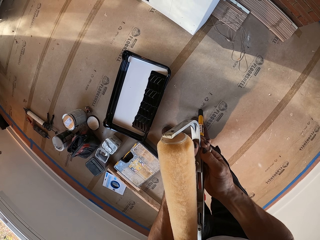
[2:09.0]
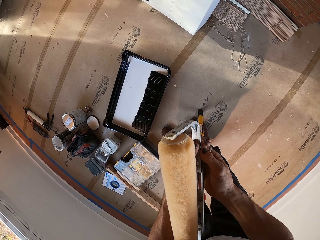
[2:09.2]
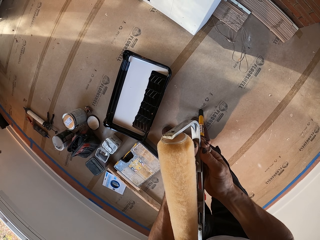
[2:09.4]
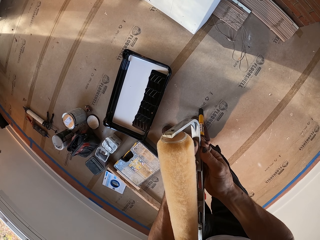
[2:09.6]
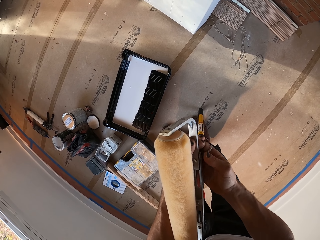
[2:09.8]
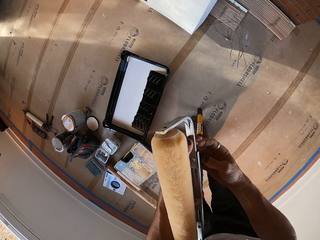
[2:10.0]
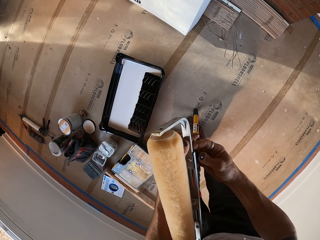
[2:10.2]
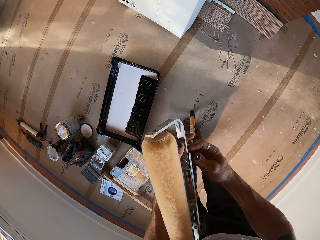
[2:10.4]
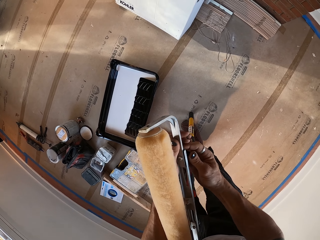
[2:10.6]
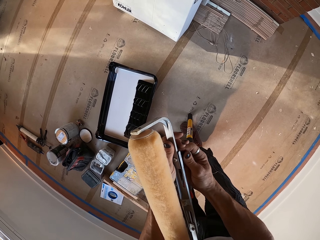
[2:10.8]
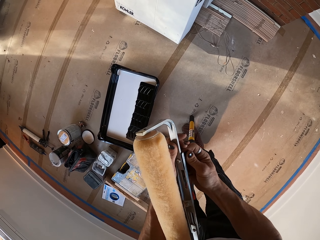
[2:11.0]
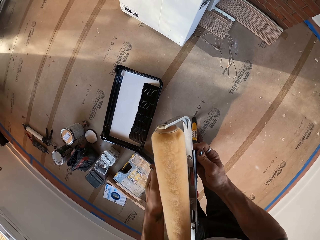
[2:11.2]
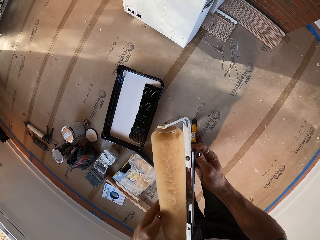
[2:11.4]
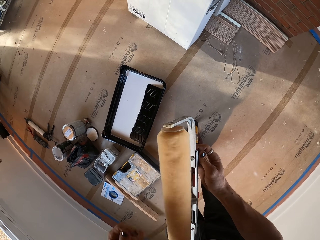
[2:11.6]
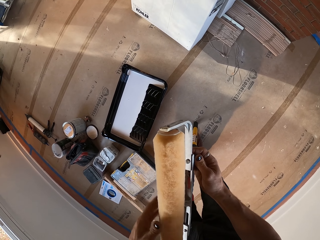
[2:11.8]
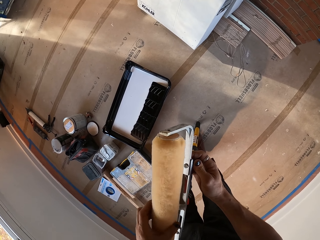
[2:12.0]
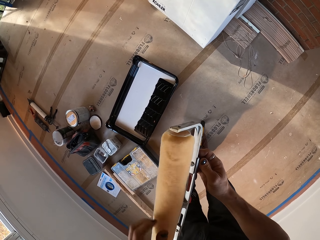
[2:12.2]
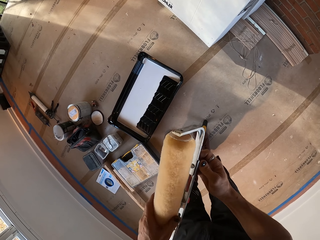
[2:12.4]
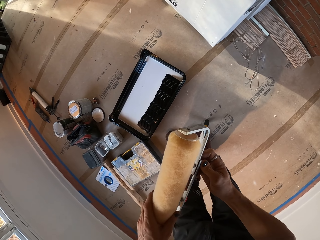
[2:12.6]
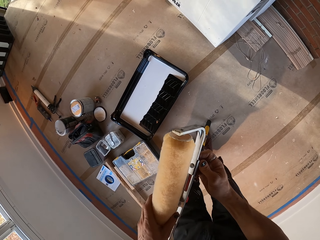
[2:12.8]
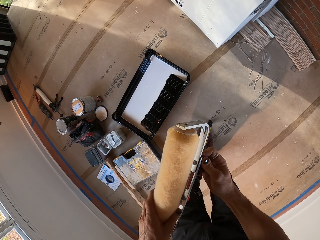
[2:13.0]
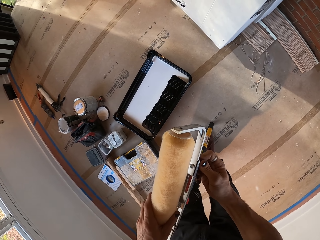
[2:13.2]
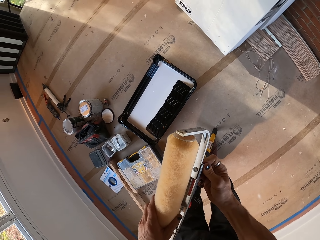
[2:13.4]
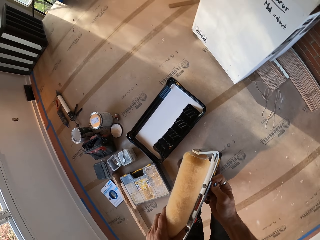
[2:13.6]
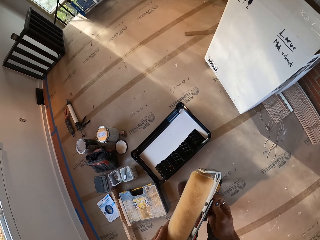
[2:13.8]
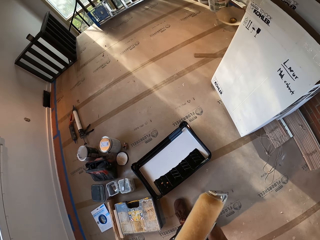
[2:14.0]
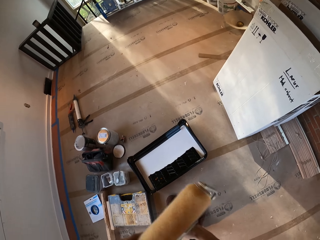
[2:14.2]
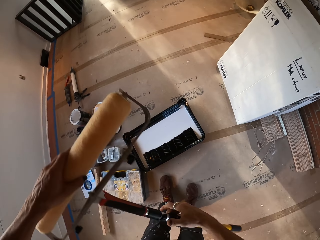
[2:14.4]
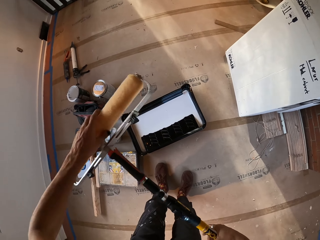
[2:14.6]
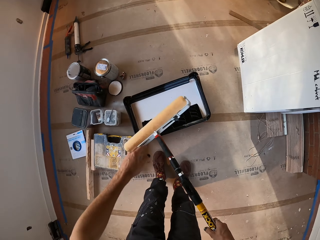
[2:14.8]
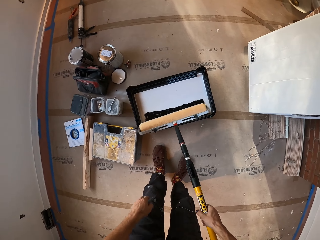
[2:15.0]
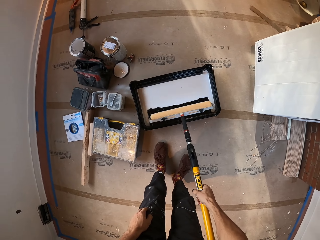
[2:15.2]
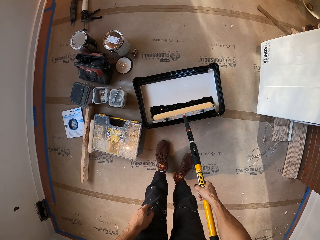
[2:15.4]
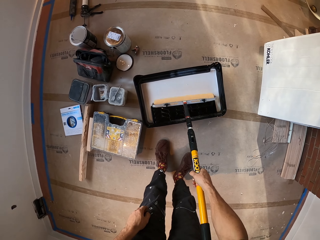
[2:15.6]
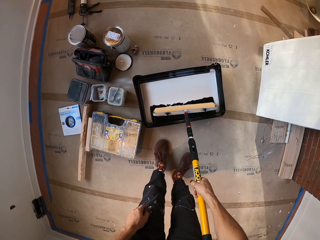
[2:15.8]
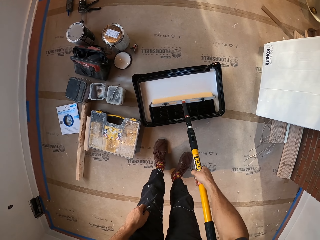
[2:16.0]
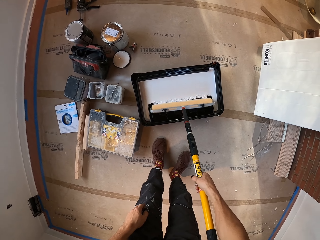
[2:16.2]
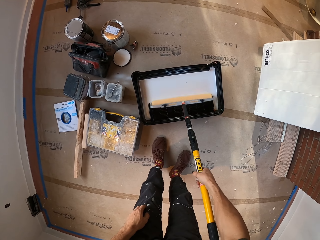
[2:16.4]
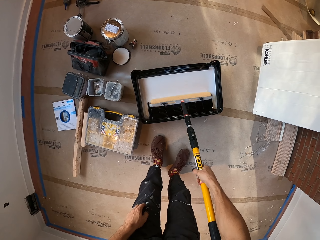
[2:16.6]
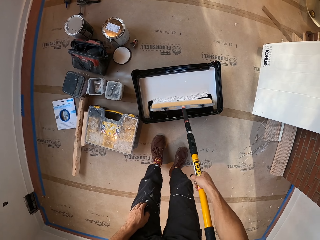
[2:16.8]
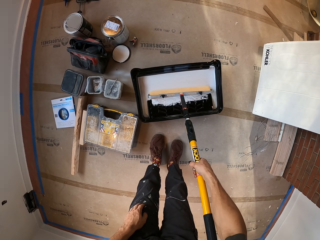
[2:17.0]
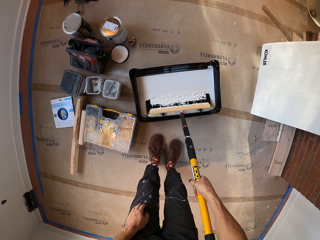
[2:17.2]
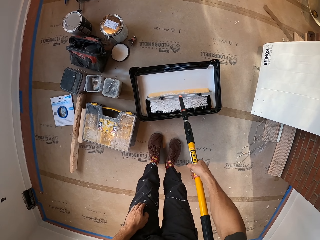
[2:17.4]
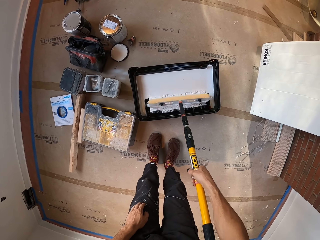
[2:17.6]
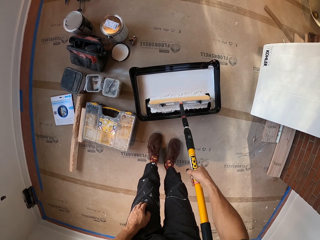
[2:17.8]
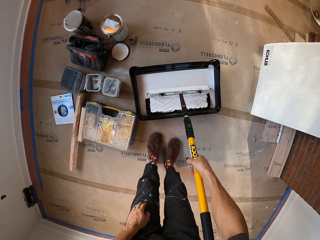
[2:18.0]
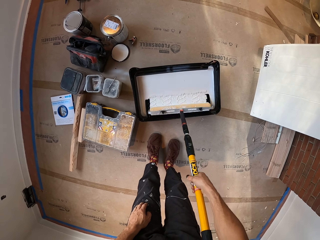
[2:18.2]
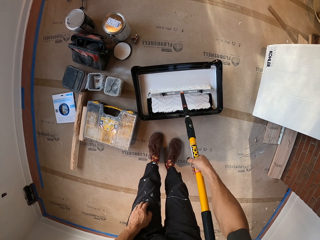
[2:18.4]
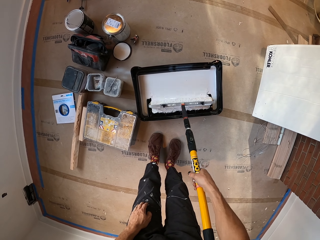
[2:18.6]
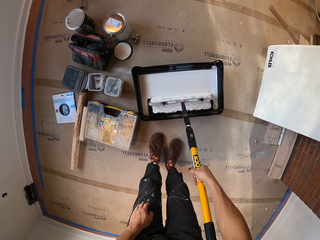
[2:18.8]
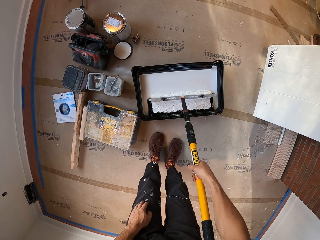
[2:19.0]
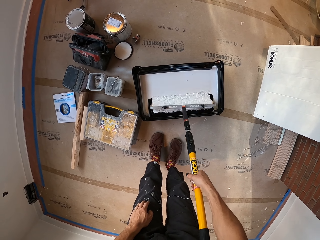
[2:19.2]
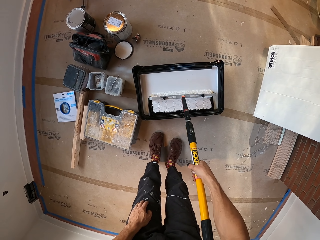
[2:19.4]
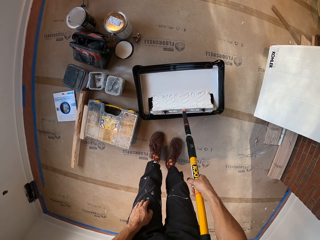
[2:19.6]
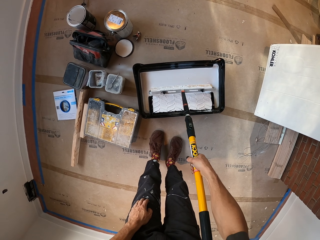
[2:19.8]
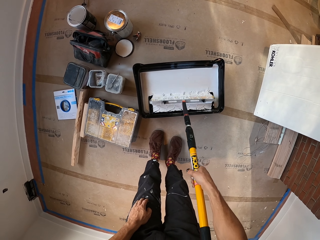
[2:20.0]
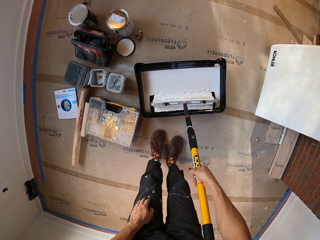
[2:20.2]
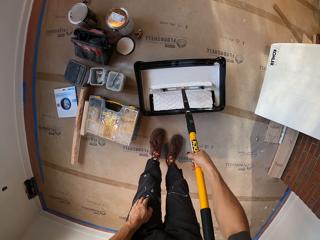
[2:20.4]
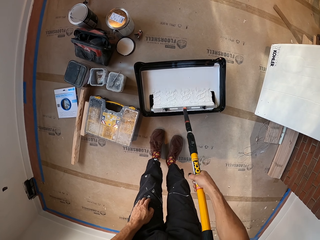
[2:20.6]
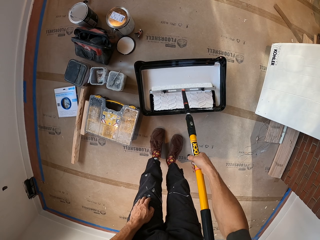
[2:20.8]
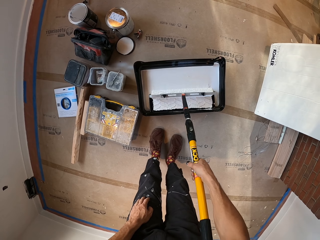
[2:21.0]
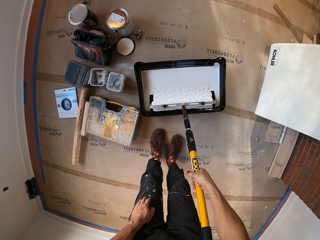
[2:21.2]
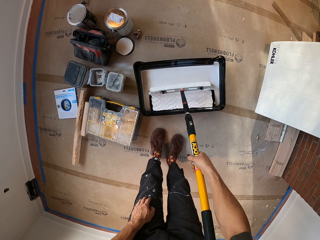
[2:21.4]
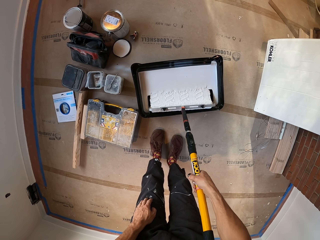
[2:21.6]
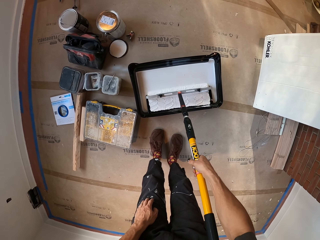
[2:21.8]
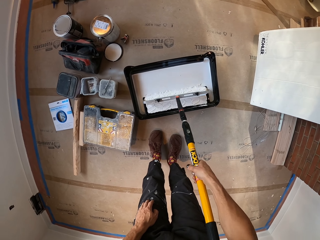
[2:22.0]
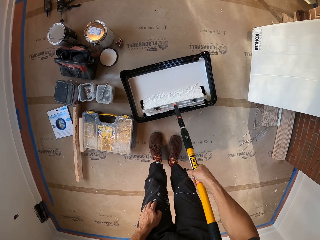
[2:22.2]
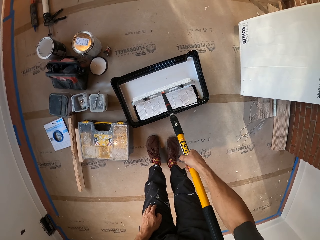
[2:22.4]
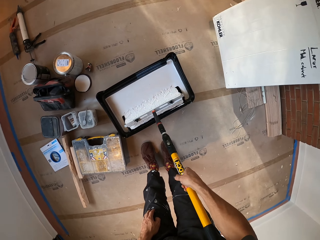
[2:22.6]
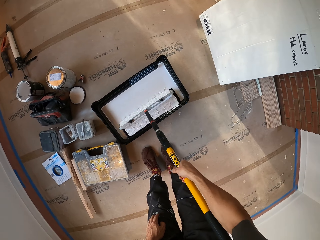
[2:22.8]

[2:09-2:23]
The camera wearer fixes the wall paint roller. They put the roller in the paint tray. They pick paint from the paint tray with the roller. They roll the brush inside the paint.

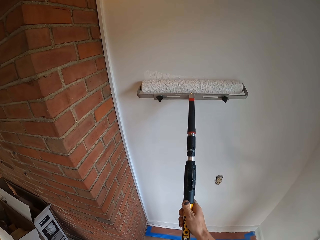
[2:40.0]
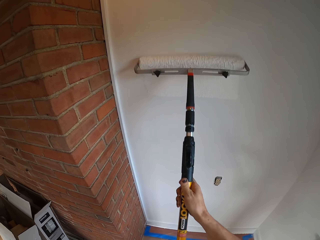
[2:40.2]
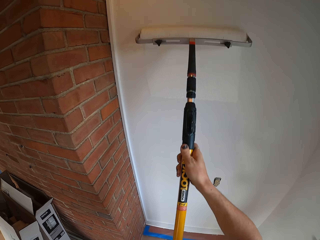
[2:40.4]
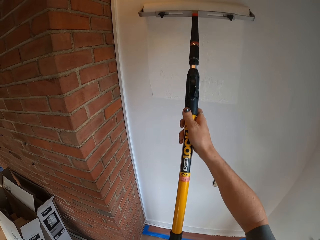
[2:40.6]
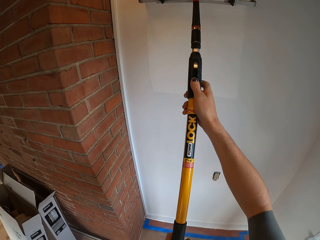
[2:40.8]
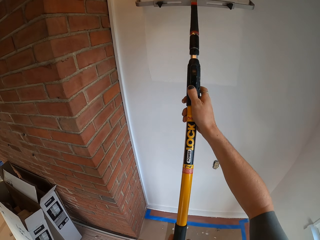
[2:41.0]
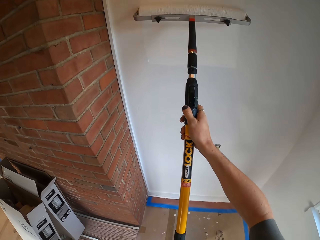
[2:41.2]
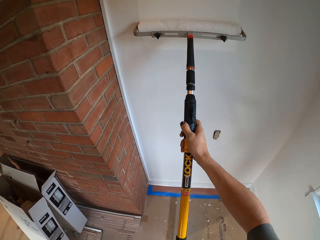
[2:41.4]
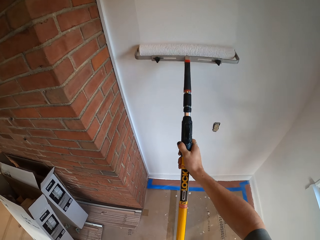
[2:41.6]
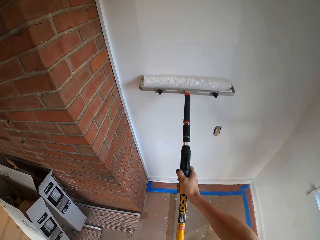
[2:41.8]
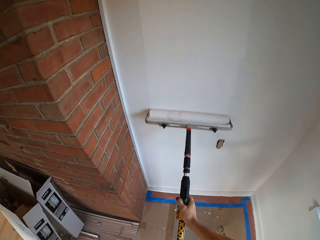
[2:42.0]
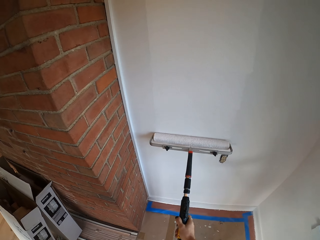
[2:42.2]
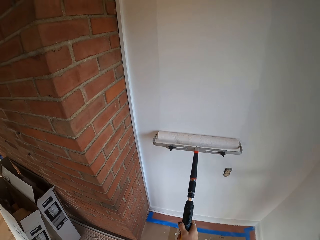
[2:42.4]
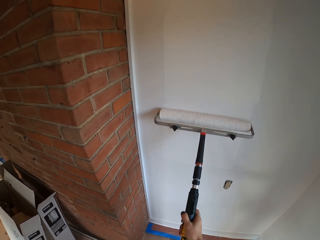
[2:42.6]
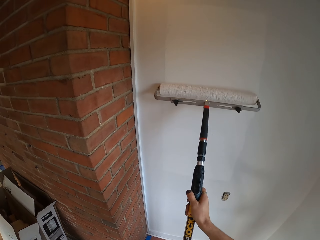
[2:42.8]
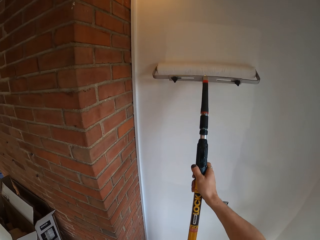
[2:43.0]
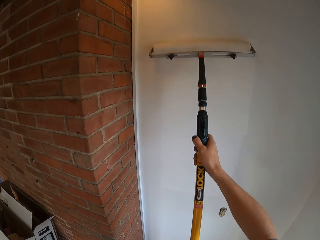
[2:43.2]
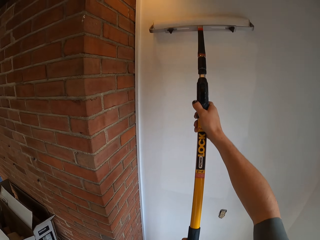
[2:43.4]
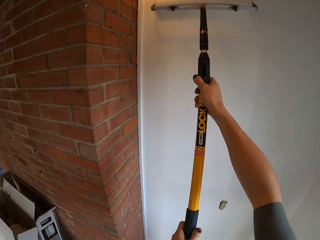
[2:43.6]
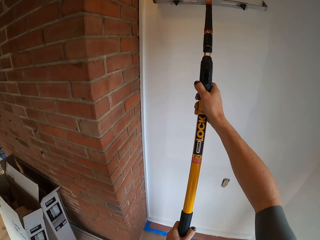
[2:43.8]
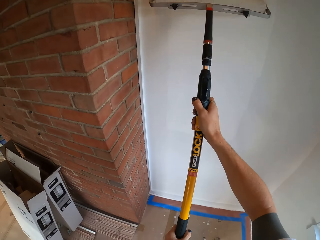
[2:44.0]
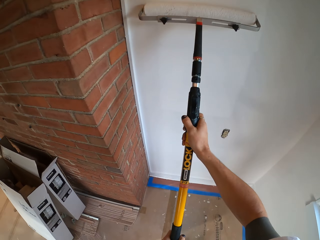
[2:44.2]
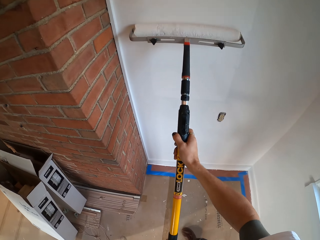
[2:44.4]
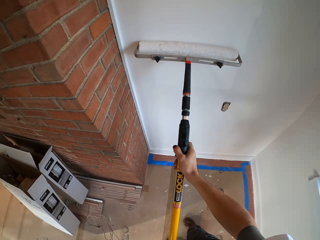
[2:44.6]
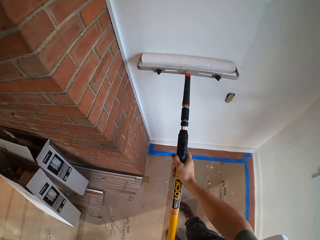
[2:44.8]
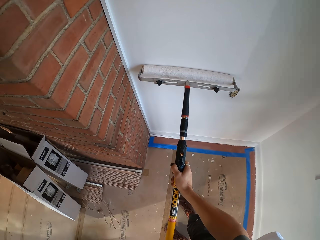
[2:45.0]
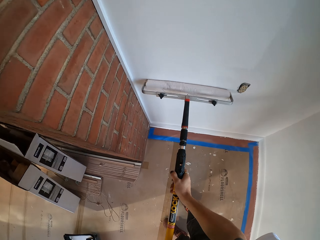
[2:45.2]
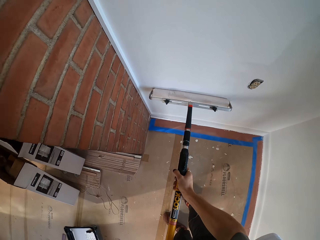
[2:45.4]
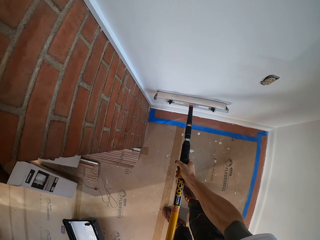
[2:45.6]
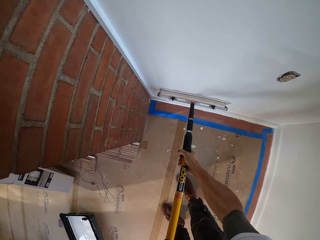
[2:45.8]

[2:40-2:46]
The camera wearer paints the wall.

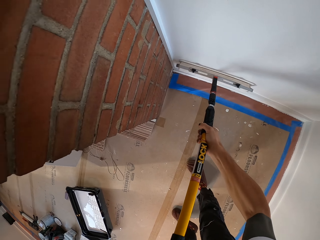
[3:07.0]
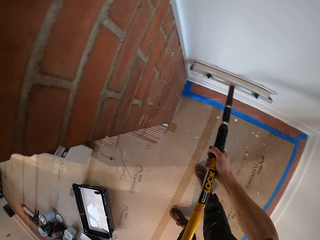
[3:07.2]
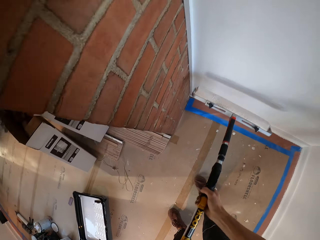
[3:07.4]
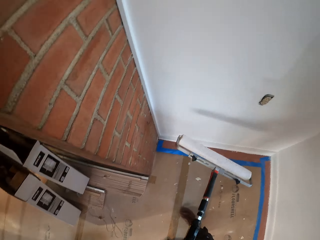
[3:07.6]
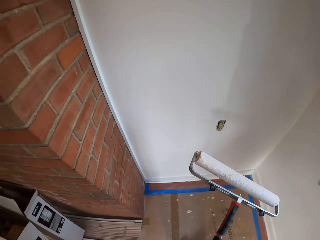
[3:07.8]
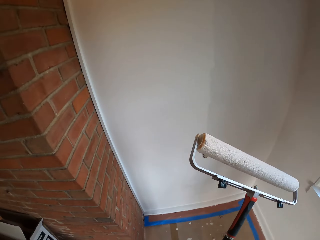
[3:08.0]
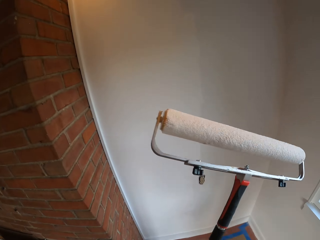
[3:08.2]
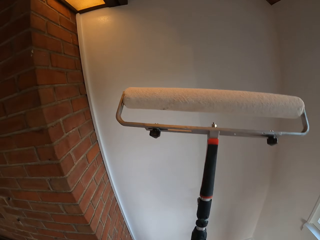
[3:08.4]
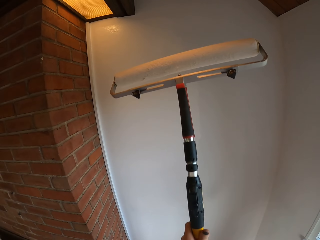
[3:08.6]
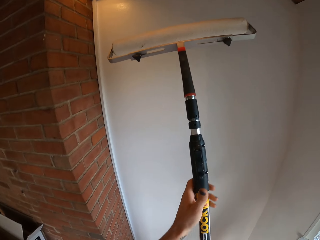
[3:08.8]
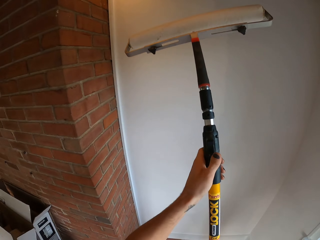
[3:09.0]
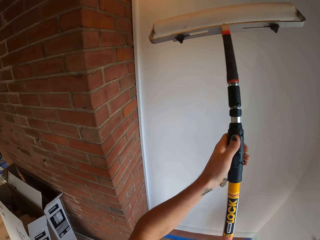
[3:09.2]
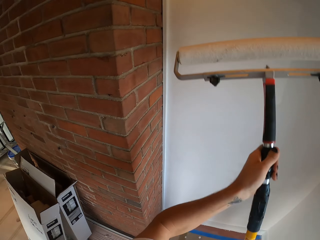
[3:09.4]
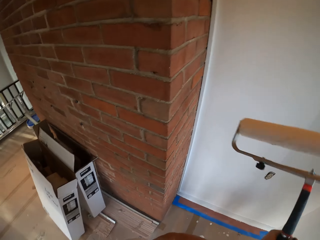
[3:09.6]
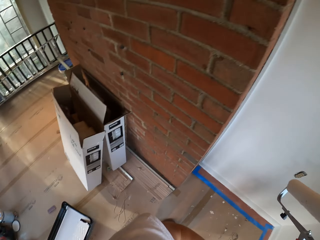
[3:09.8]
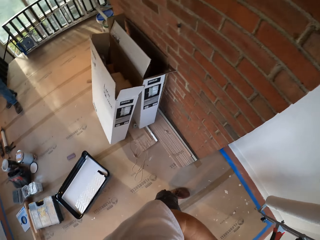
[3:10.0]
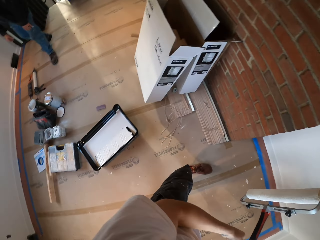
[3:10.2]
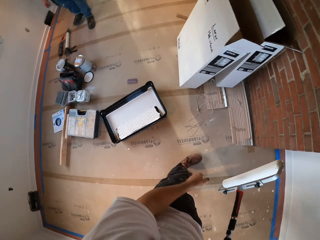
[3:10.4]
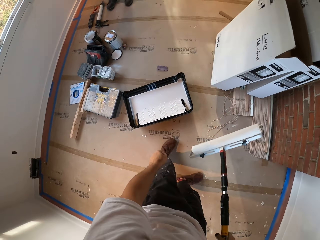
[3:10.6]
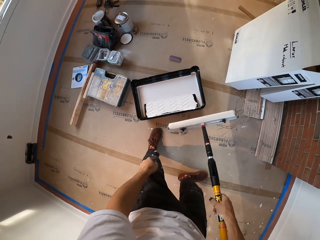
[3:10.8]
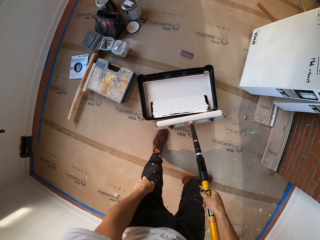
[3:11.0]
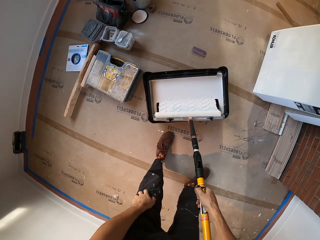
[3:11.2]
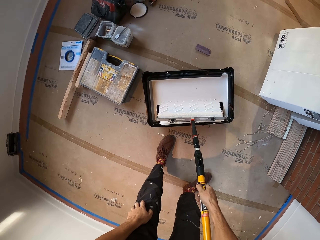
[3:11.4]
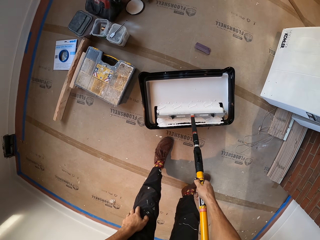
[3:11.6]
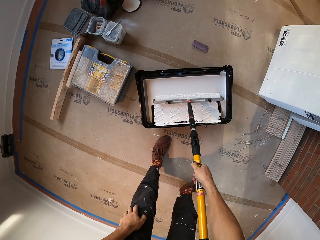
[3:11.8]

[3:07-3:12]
The camera wearer holds a wall paint brush. They pick paint from the paint tray with a roller.
